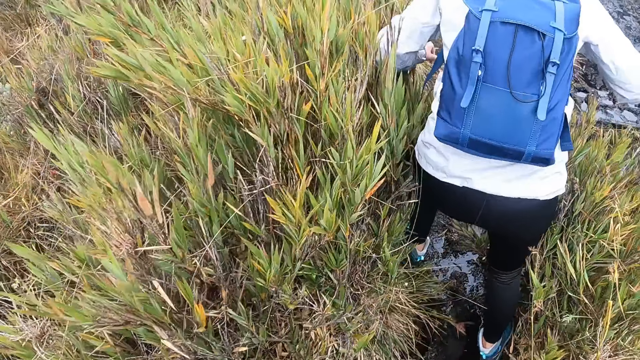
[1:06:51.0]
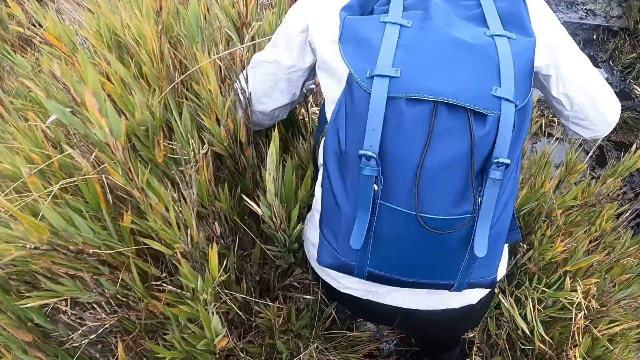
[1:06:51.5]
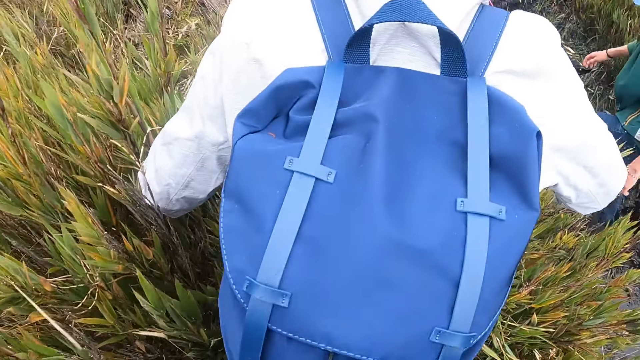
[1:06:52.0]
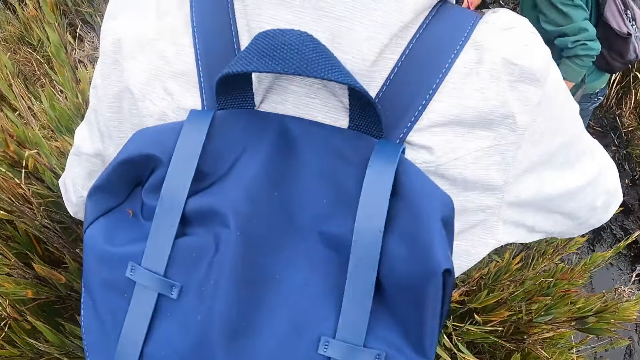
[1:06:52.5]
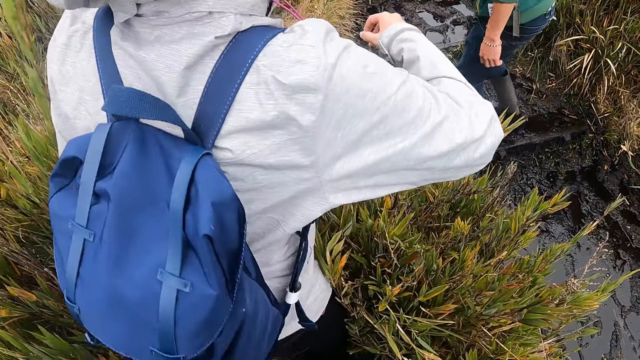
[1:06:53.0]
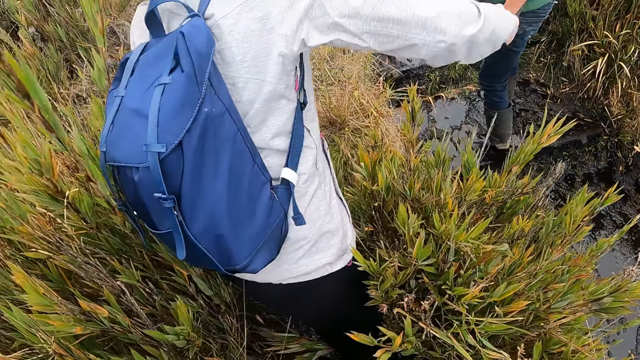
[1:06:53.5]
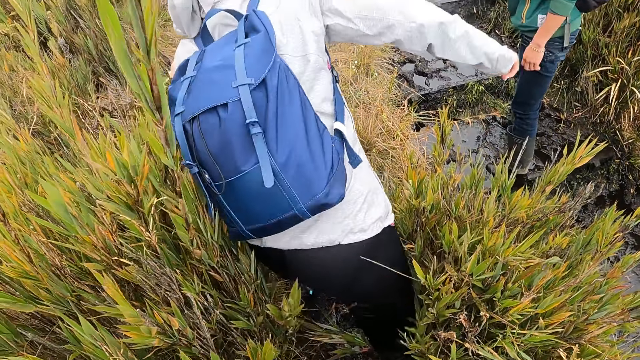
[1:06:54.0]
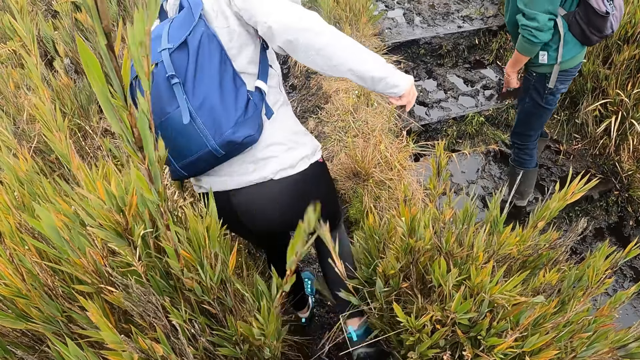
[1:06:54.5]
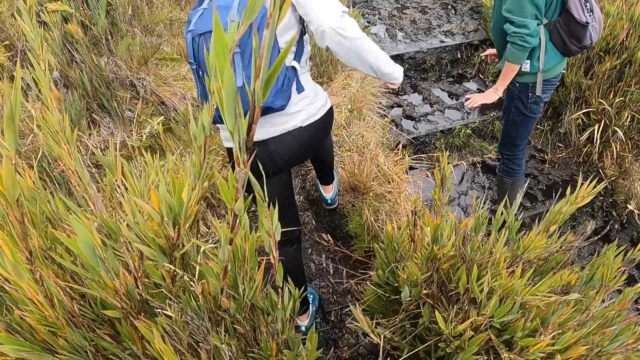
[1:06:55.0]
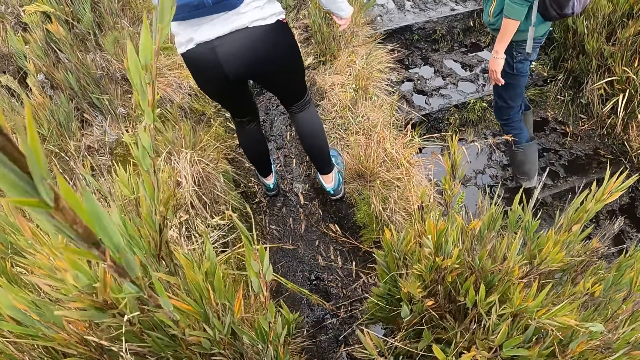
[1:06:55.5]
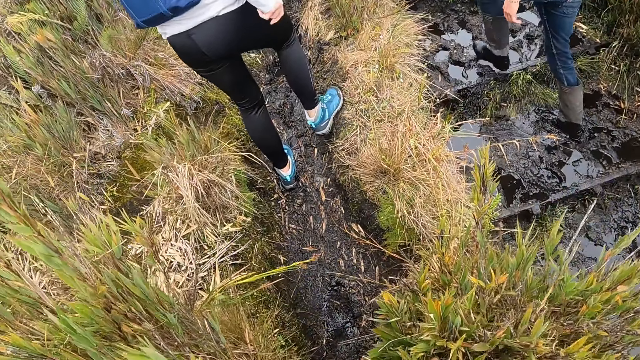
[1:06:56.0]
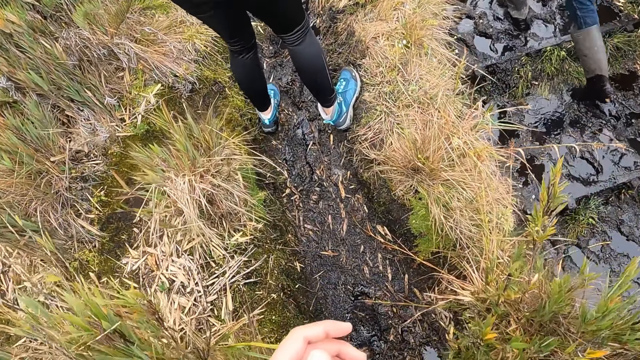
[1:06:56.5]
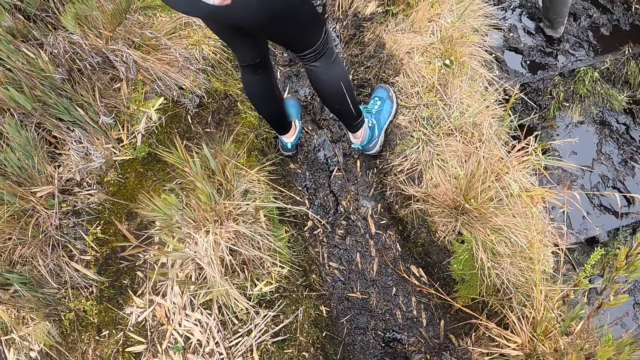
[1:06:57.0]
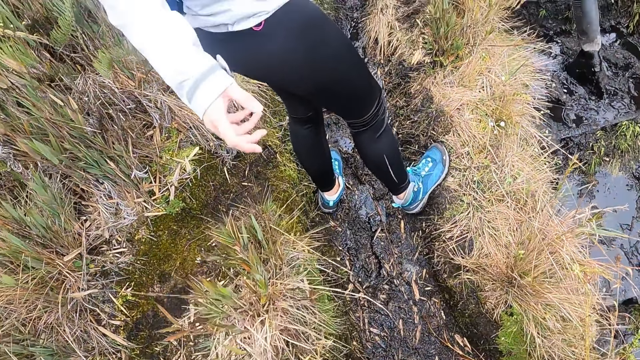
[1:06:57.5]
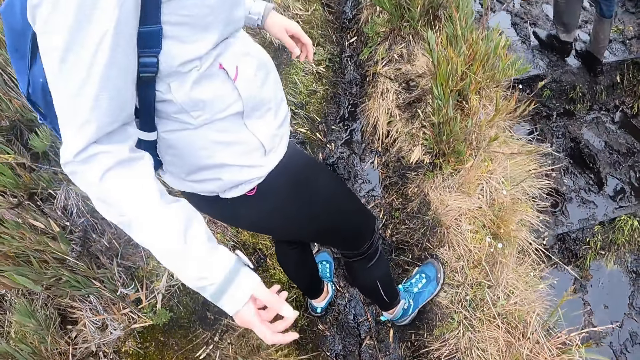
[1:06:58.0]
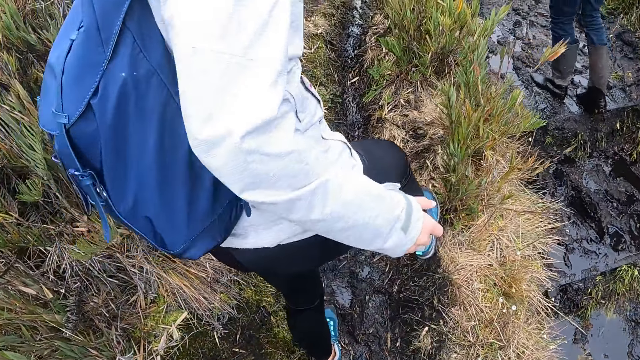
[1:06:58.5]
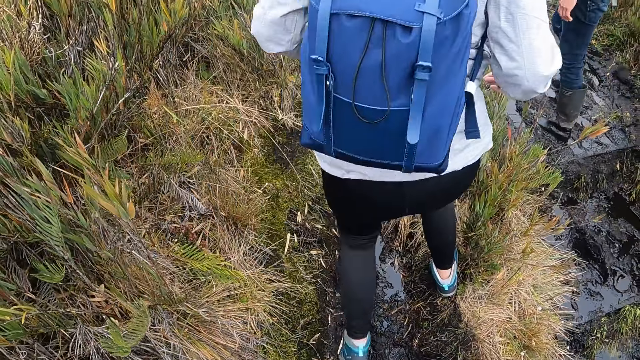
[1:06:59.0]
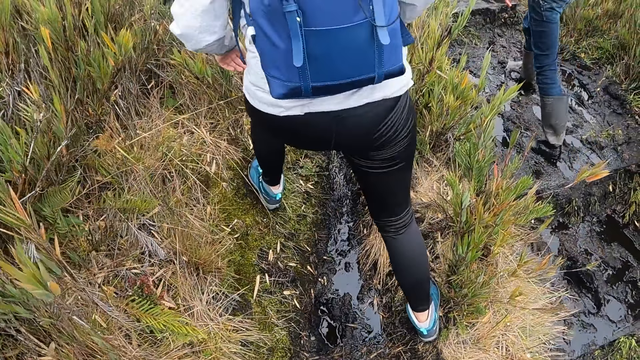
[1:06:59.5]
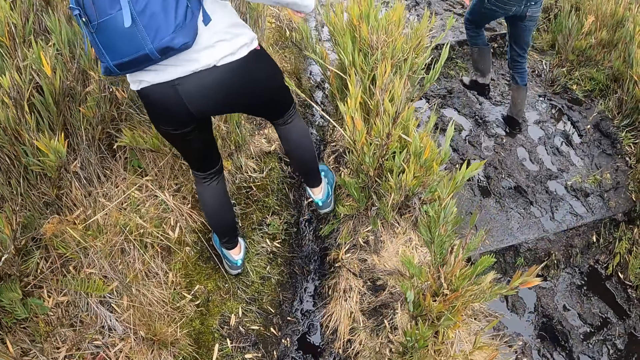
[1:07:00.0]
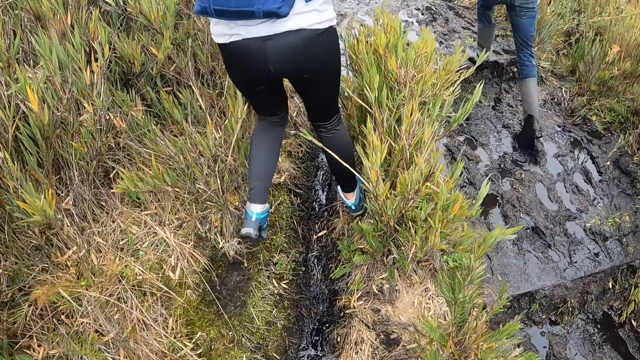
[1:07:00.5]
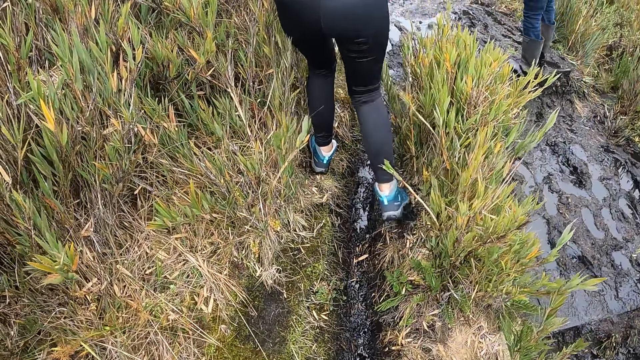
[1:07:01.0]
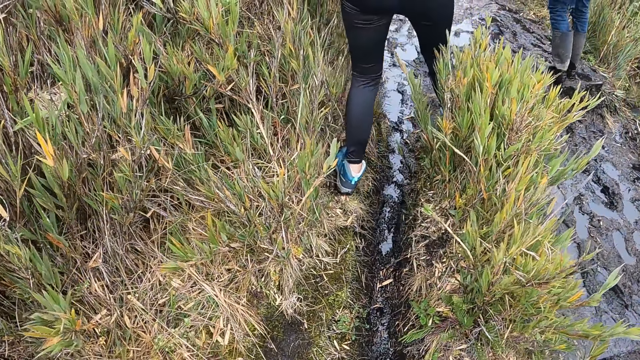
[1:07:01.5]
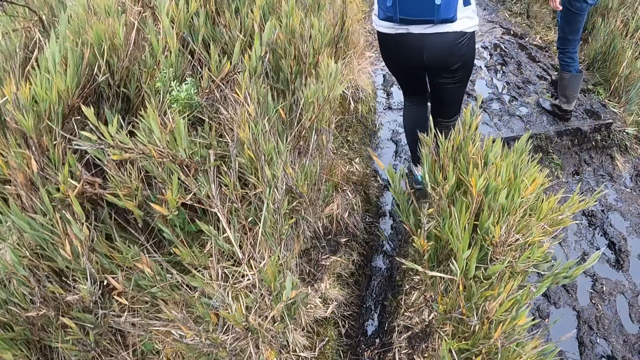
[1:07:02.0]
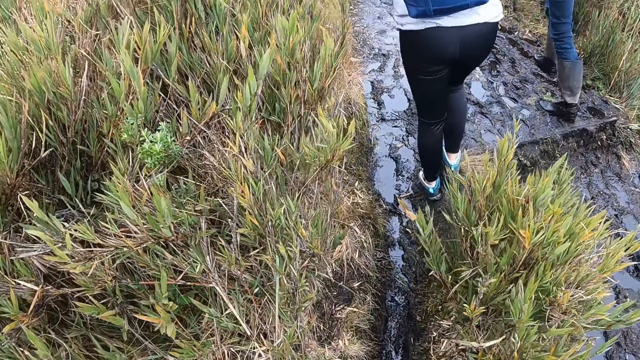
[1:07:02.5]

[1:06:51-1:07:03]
The man interacts with the woman. The man hikes with the woman.

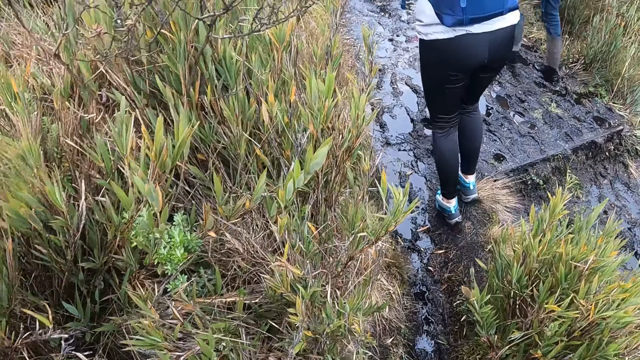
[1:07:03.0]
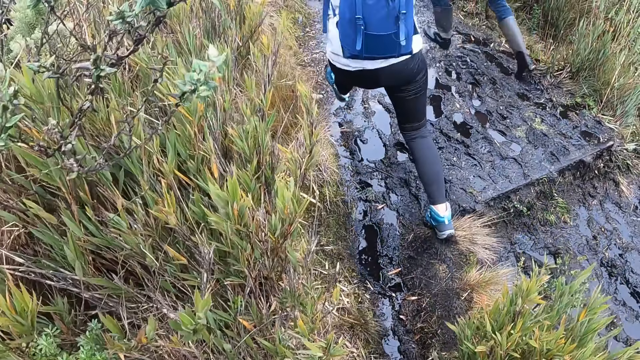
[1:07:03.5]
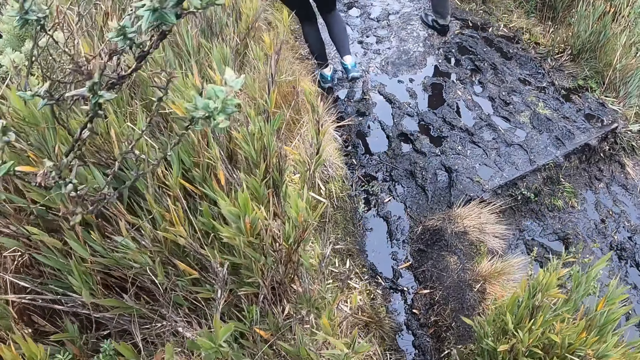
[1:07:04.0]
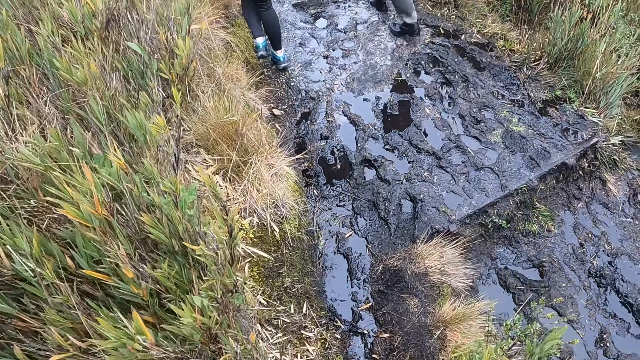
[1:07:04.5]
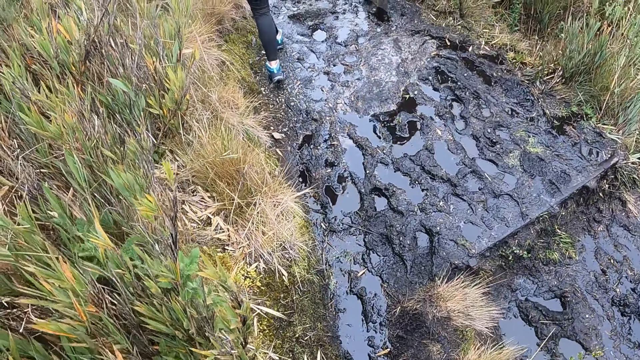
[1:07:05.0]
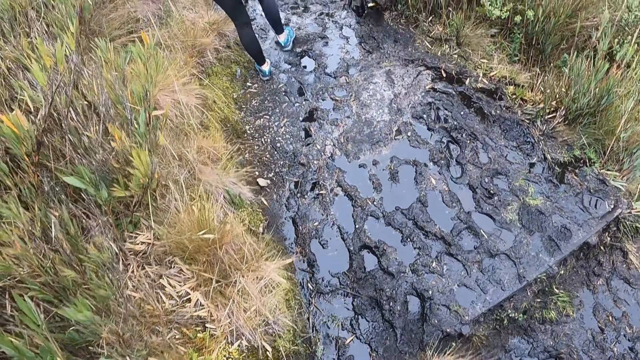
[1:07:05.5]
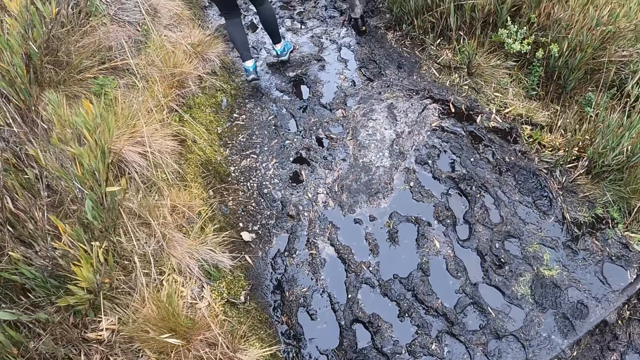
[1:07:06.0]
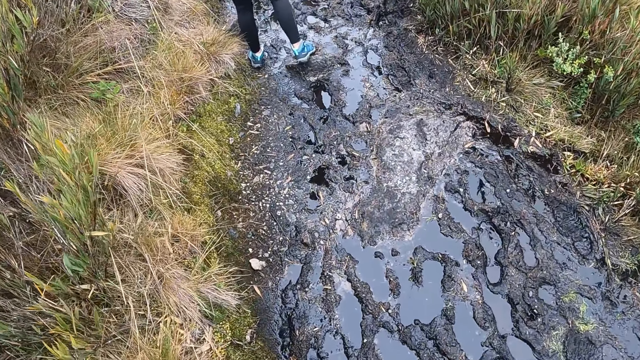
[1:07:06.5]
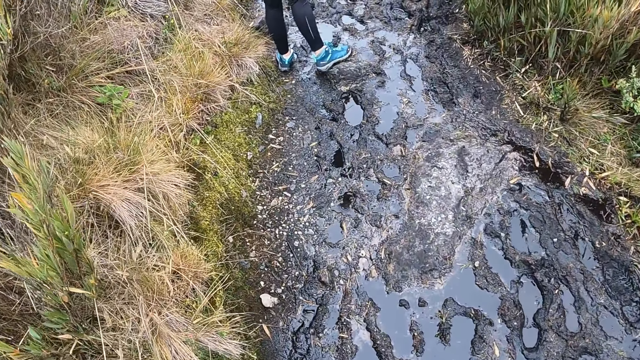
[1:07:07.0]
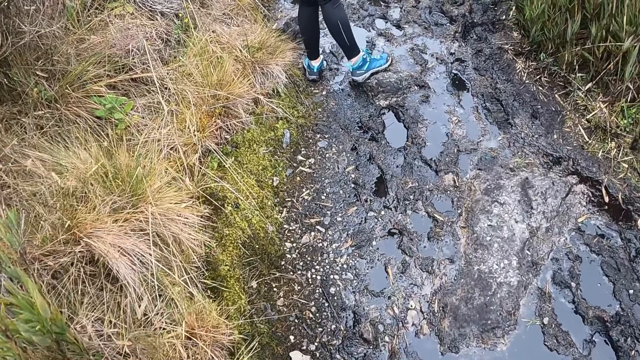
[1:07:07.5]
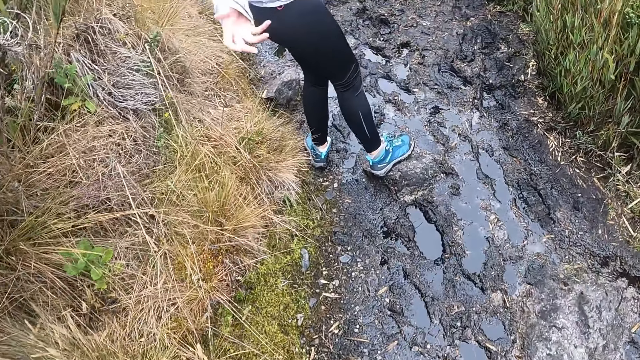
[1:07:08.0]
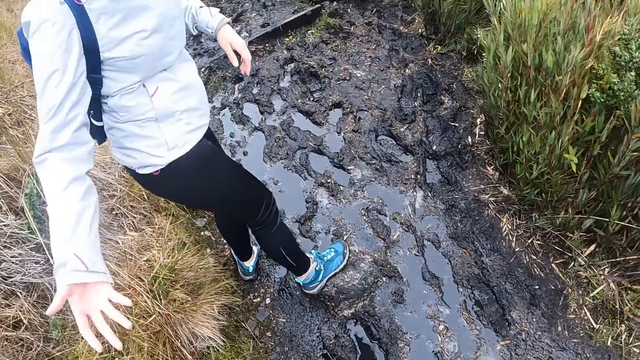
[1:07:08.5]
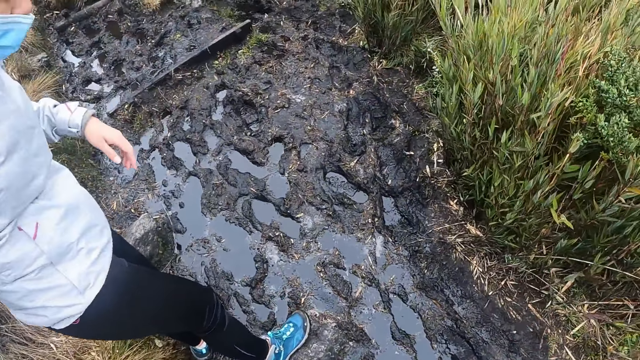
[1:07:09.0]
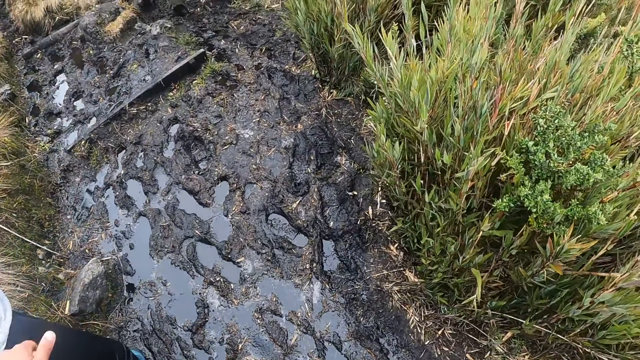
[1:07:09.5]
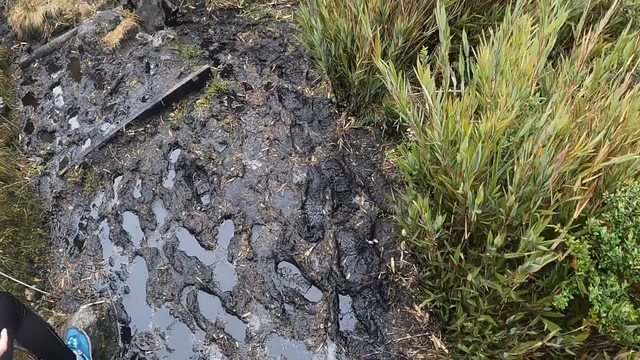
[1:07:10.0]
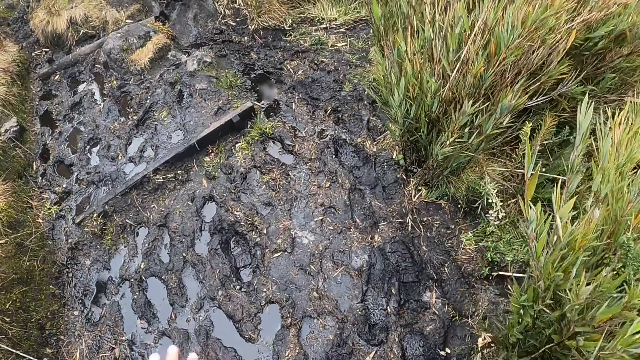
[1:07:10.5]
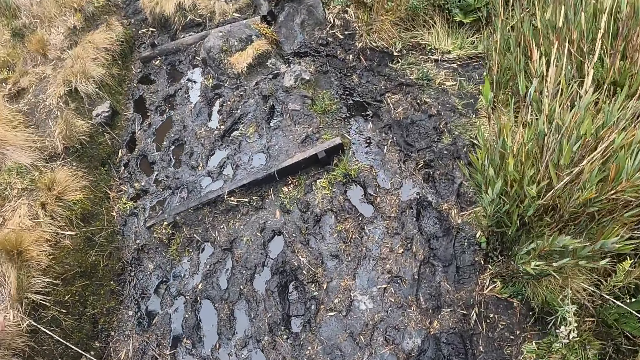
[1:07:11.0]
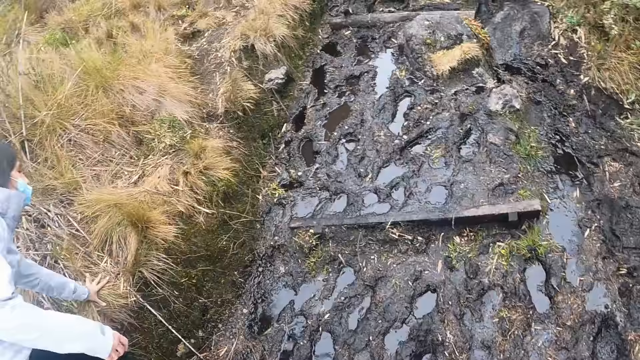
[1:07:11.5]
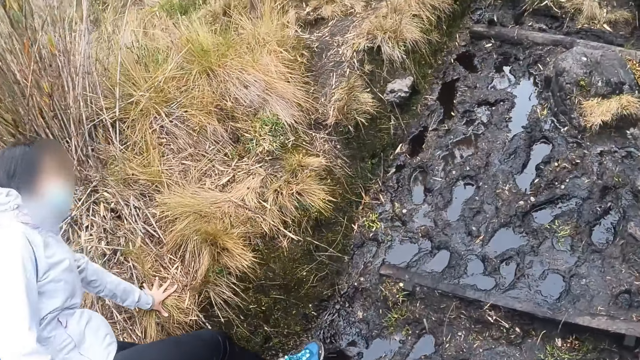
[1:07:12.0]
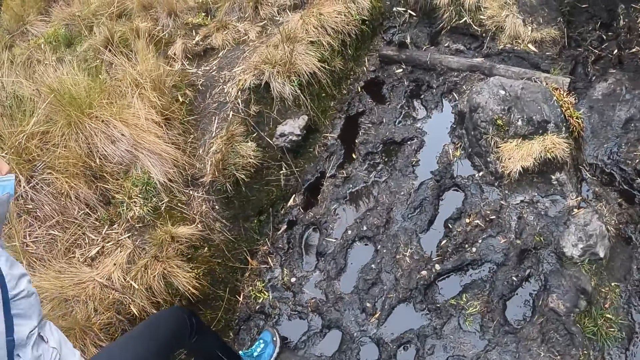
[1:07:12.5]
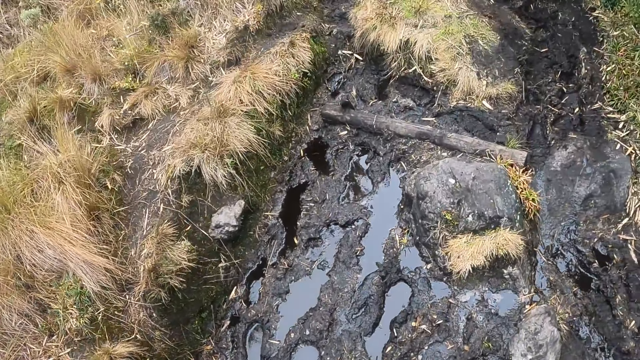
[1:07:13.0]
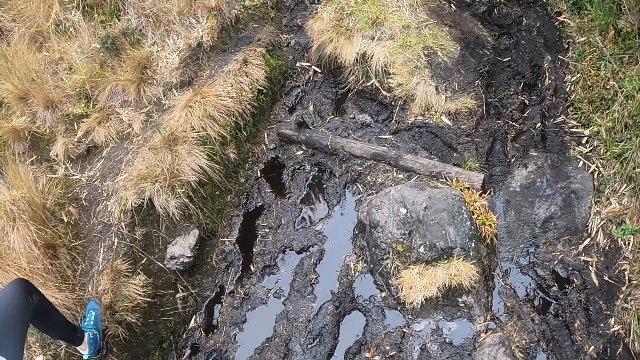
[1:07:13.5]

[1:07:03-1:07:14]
The woman waits for the camera wearer. The camera wearer walks towards the woman on the field. The woman stretches her right hand to them. The woman places her left hand on the grasses. The camera wearer looks around the field.
